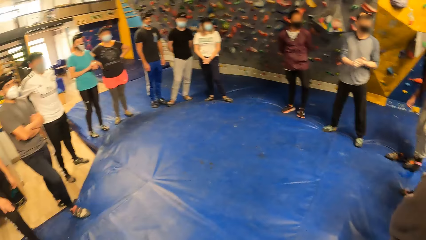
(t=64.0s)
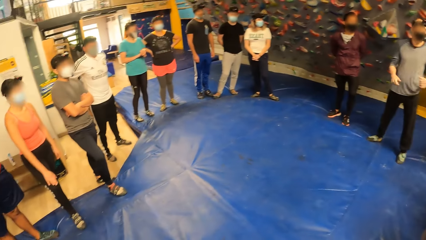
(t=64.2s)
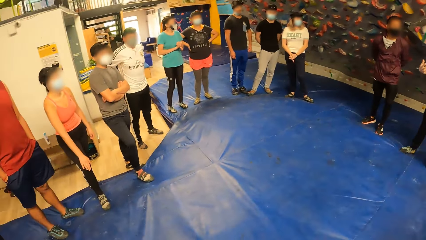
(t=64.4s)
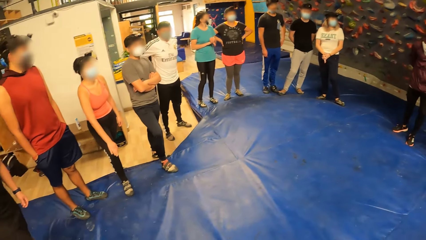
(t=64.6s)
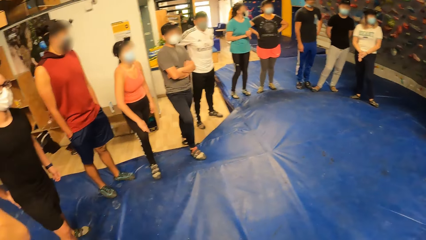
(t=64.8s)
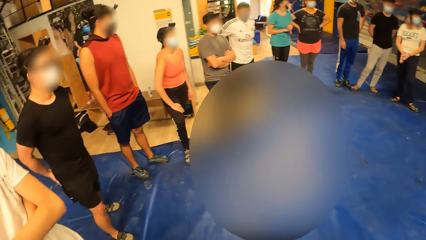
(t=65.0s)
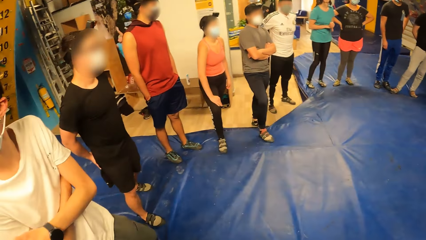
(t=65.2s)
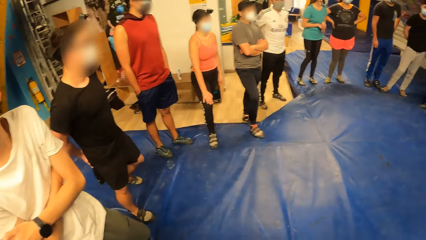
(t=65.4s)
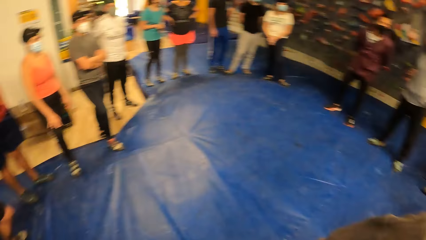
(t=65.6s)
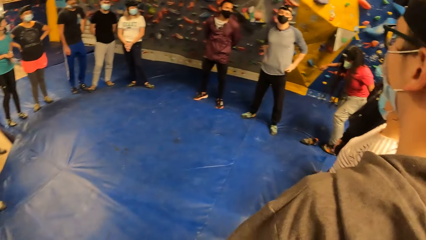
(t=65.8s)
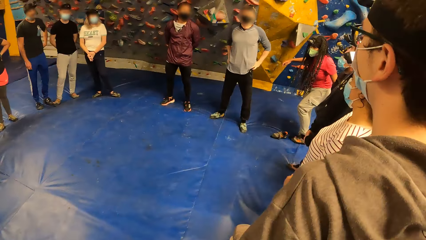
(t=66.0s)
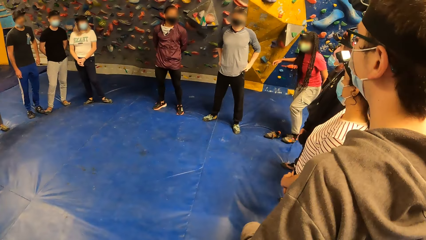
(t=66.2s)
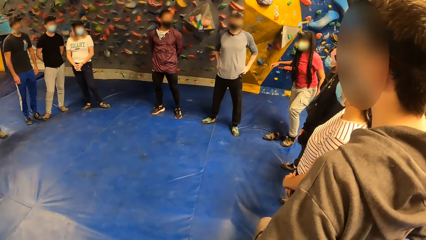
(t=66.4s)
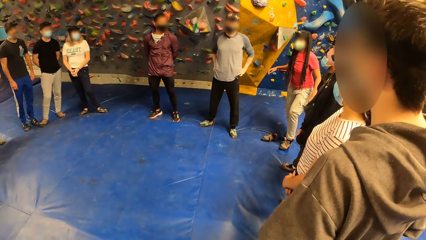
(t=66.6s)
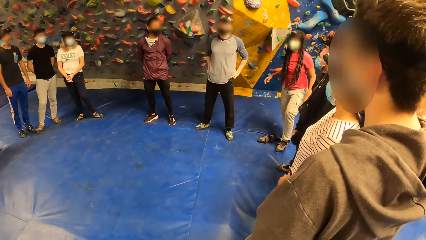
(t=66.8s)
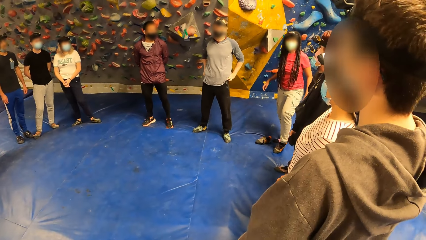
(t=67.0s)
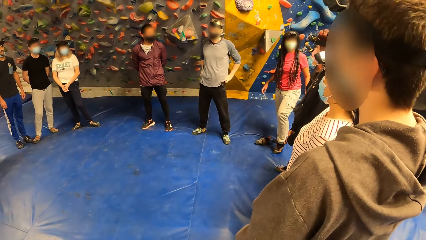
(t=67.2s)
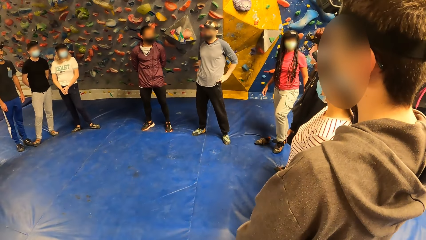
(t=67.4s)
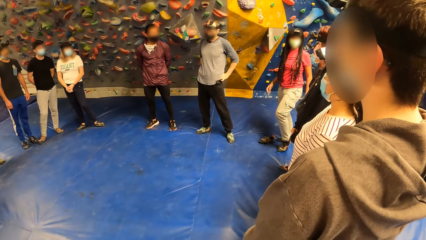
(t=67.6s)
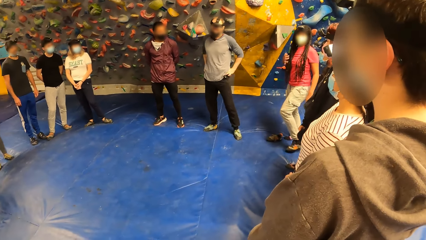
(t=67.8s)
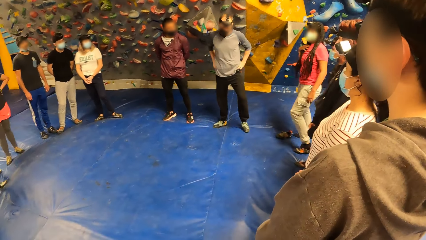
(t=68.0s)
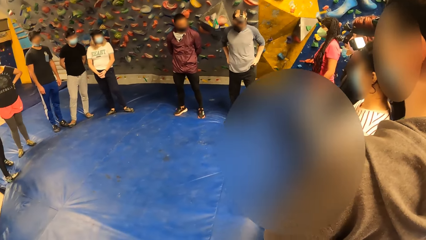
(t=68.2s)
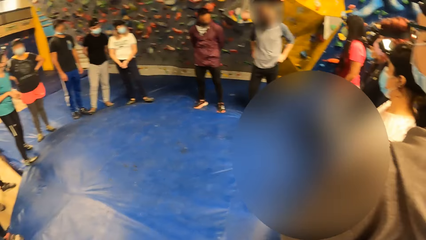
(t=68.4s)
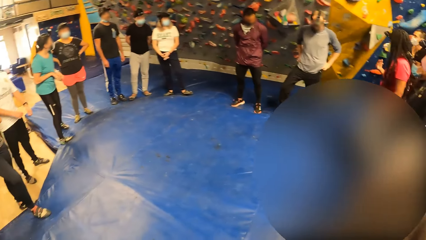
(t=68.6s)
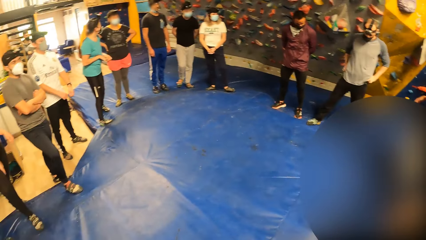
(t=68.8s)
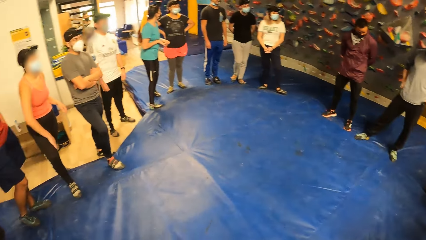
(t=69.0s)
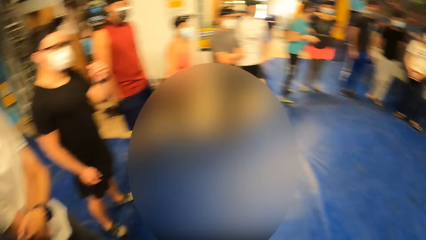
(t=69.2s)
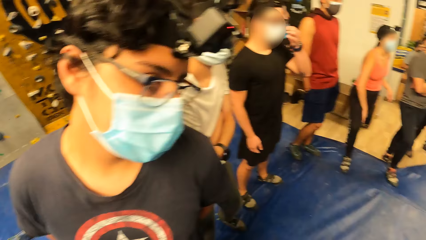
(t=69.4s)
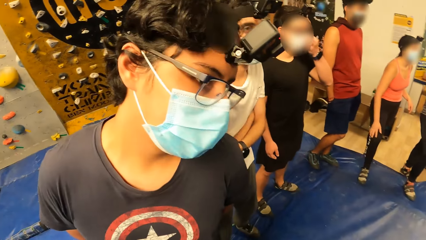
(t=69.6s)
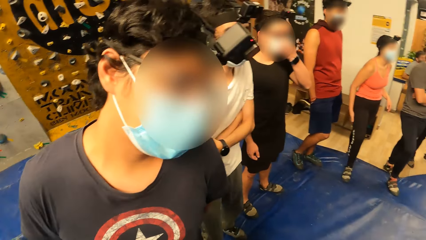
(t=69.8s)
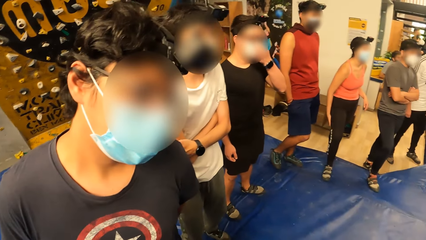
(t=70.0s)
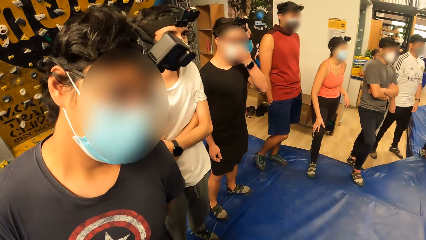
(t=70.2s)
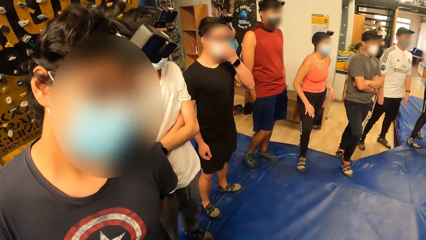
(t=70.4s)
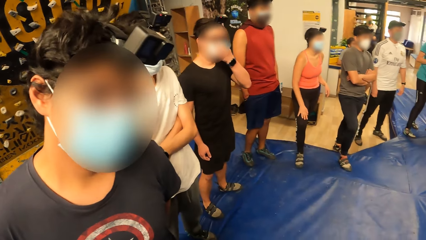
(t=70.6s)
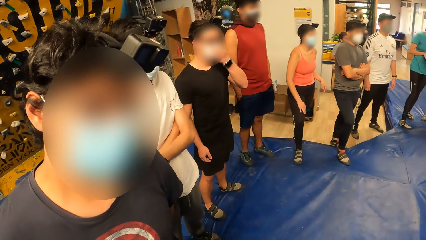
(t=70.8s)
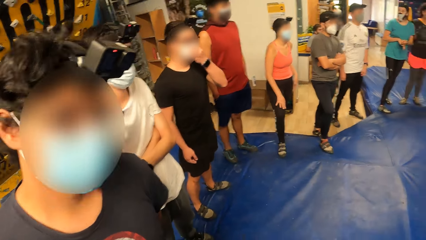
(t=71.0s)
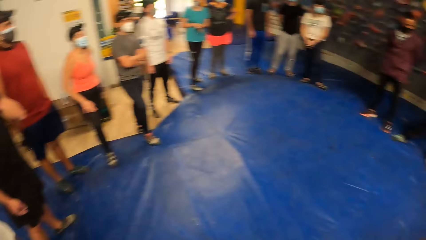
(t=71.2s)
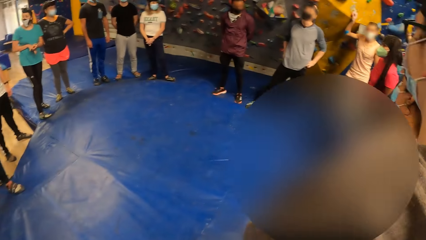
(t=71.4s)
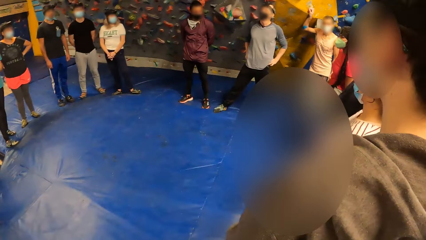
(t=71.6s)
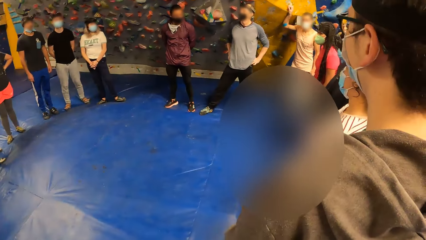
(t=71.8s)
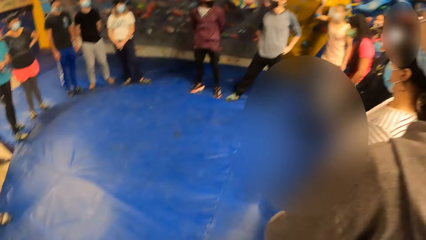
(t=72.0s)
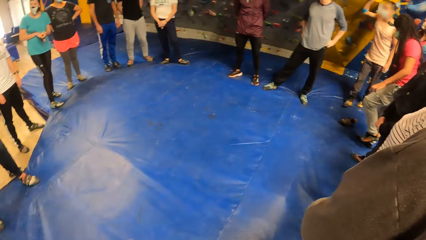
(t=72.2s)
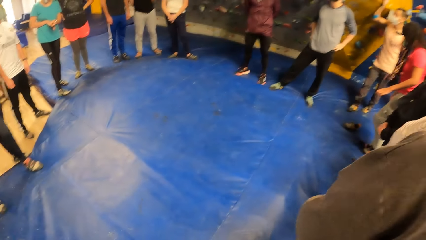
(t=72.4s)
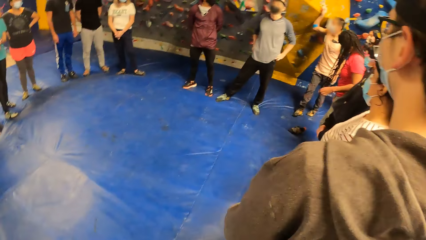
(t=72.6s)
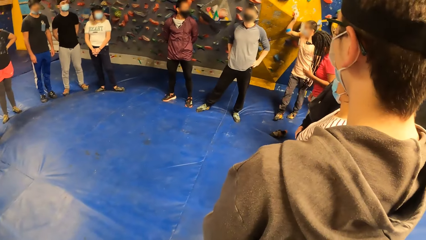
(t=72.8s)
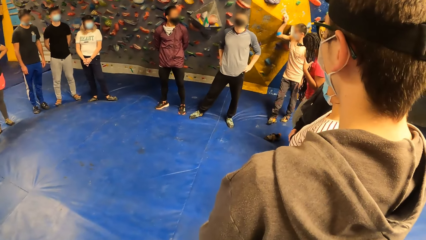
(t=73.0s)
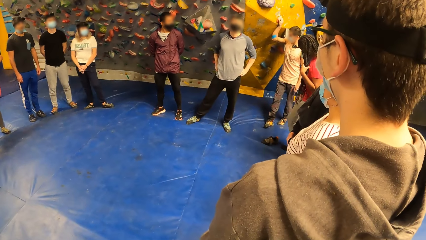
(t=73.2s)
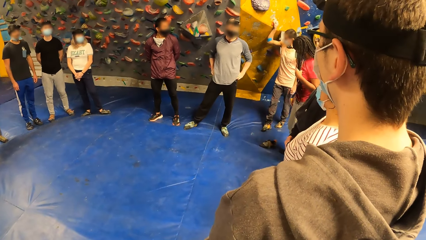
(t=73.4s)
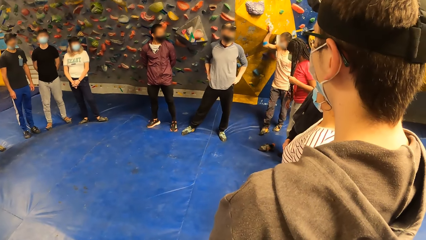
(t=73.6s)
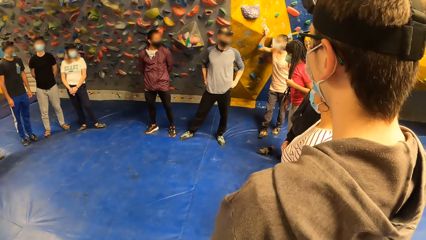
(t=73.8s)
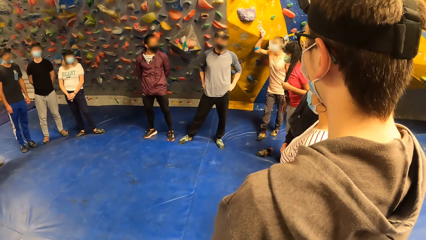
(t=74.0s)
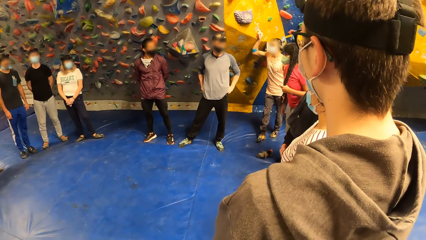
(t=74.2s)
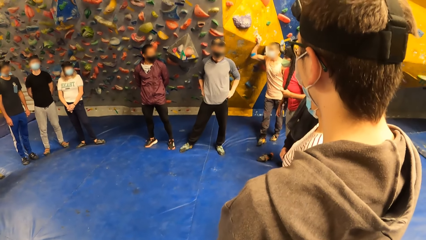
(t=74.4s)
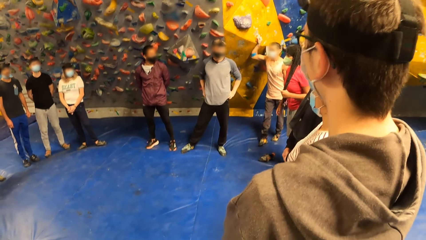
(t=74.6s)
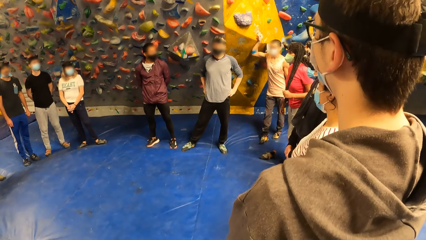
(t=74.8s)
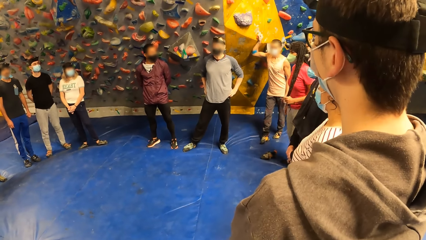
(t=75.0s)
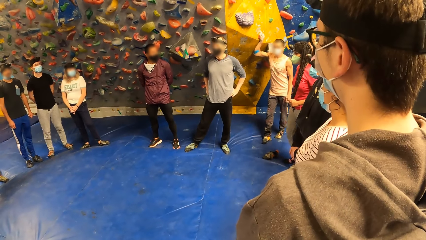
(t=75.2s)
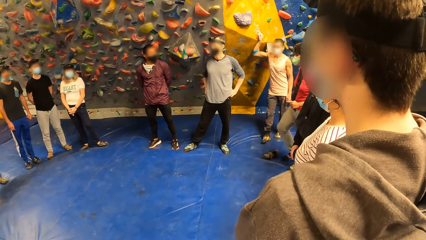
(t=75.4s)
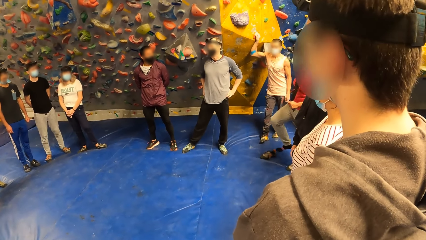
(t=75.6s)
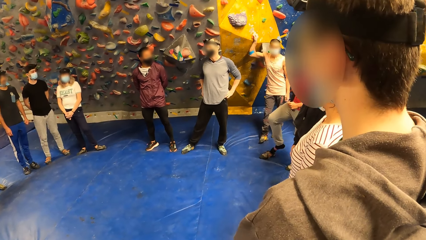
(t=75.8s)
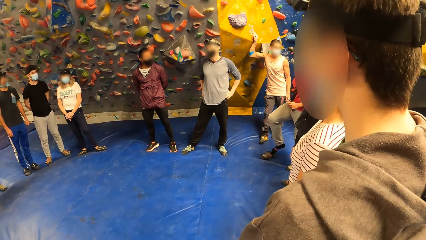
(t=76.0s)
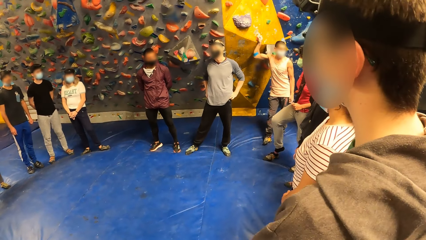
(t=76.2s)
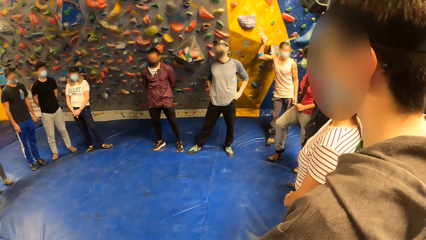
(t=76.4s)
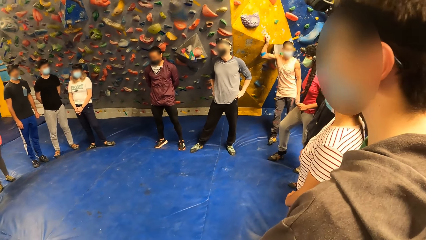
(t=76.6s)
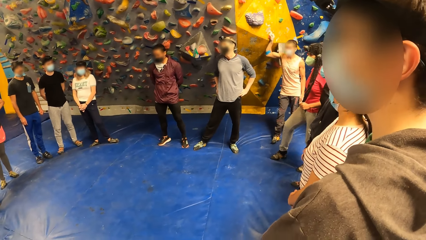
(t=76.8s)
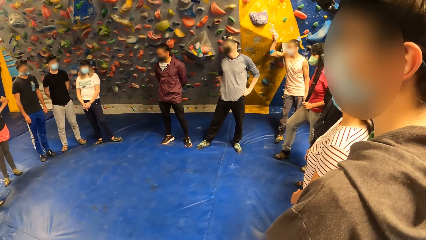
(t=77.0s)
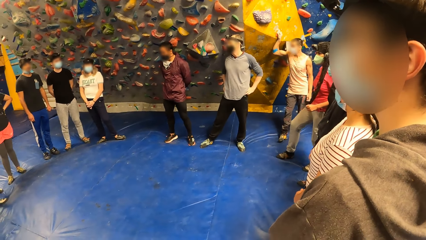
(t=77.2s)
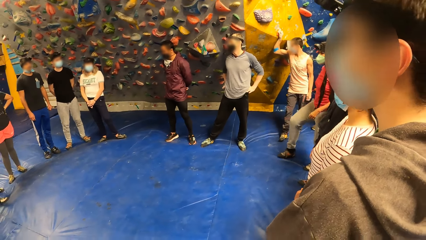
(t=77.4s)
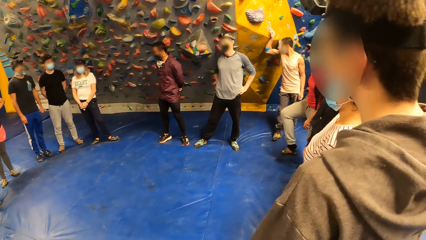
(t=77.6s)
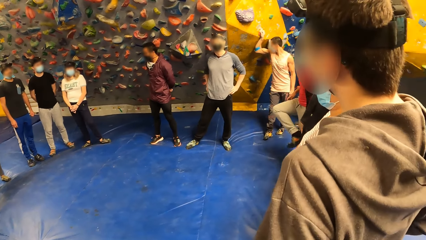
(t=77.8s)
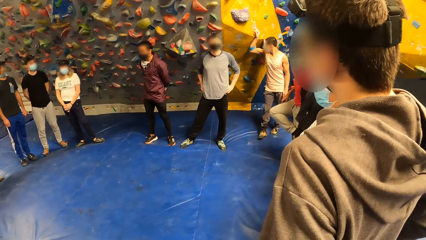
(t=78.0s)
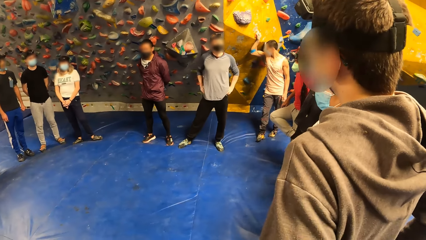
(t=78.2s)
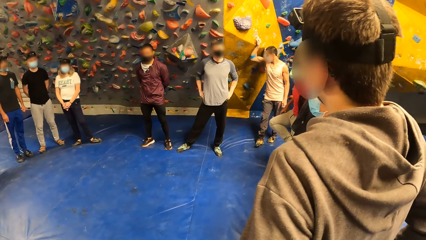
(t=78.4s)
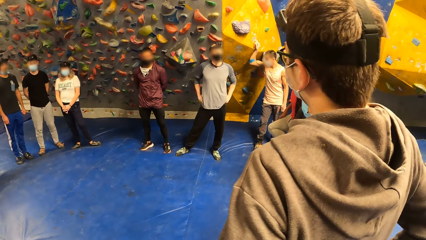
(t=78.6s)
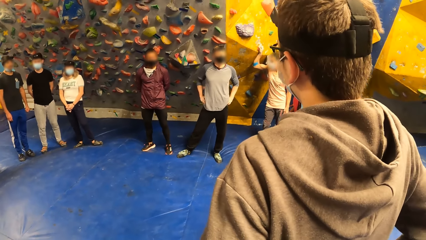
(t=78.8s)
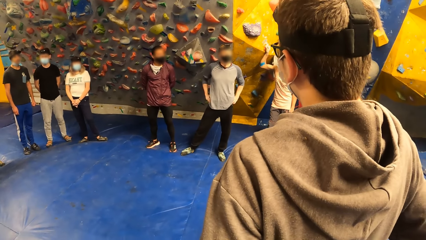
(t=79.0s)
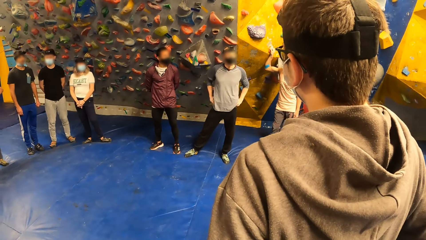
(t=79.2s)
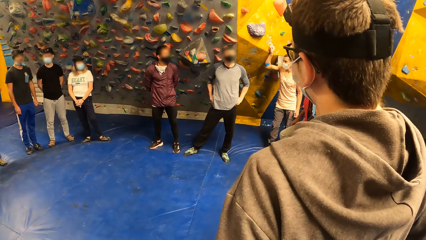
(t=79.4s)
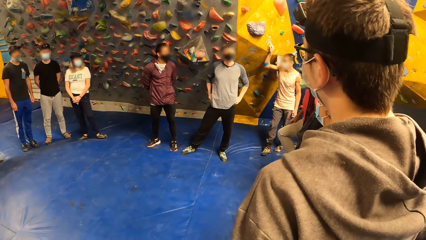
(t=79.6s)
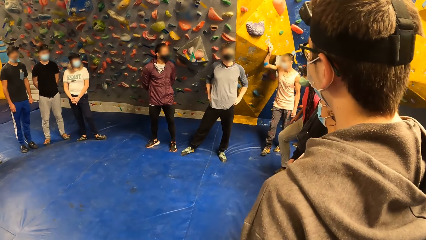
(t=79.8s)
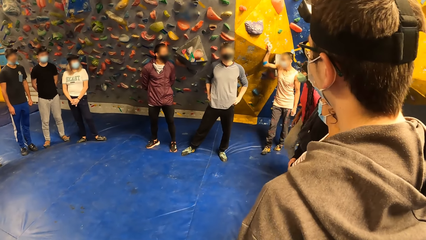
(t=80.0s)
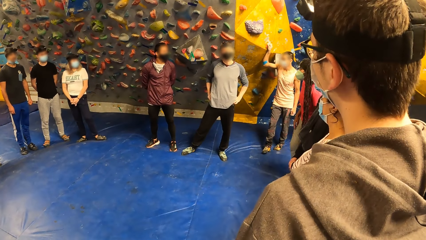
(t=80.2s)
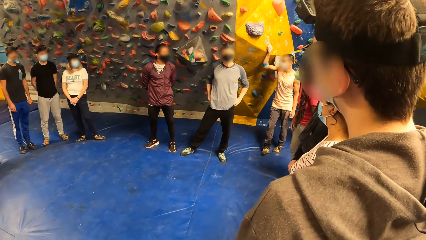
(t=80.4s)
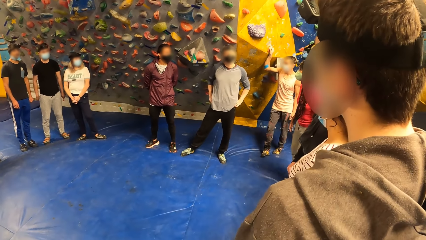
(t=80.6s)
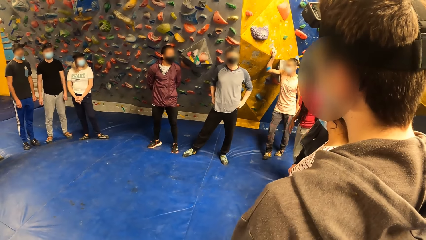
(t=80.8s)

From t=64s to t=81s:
The camera wearer looks around. They interact with a man.
